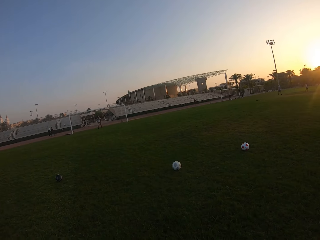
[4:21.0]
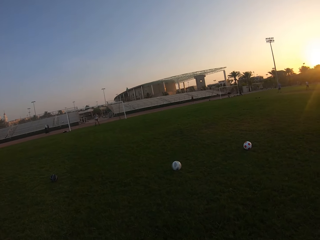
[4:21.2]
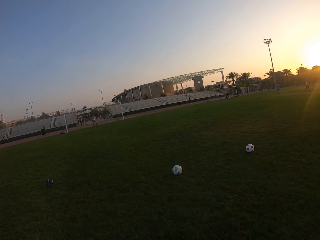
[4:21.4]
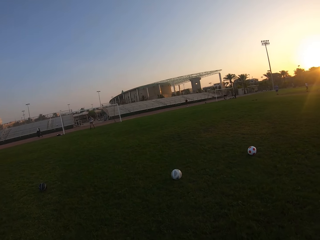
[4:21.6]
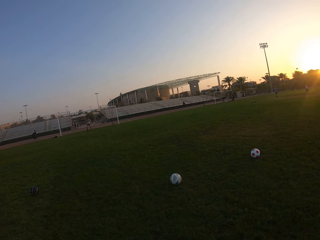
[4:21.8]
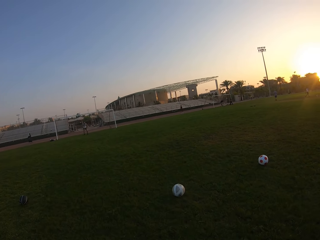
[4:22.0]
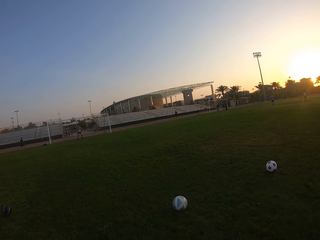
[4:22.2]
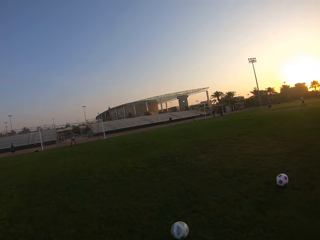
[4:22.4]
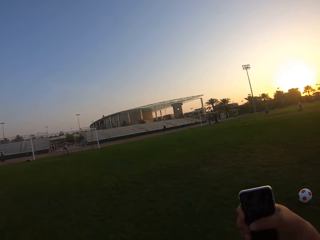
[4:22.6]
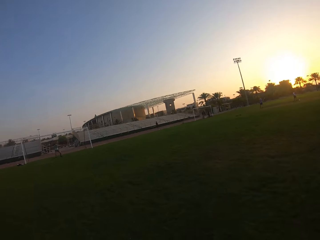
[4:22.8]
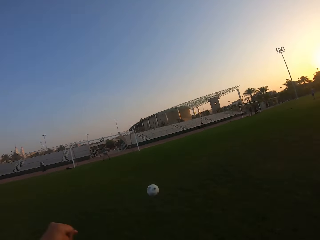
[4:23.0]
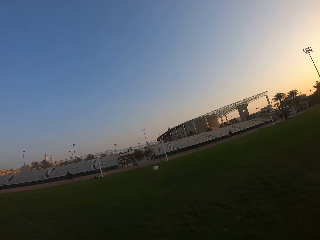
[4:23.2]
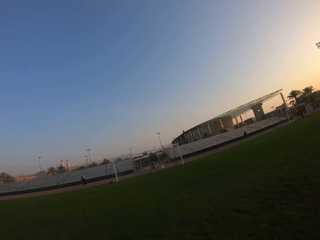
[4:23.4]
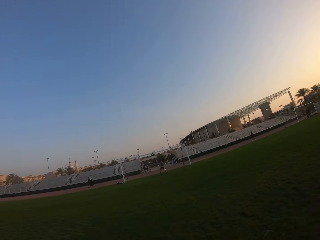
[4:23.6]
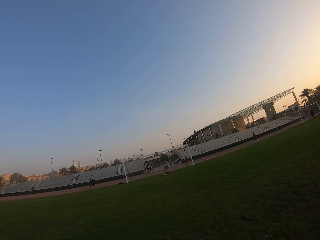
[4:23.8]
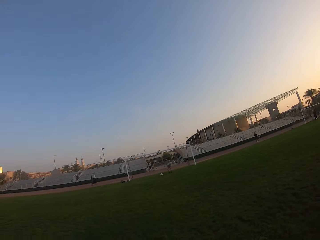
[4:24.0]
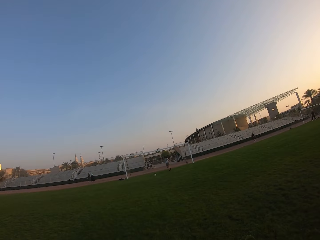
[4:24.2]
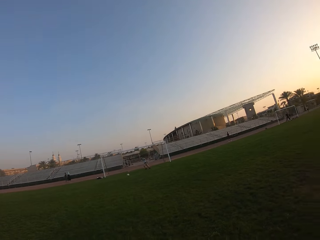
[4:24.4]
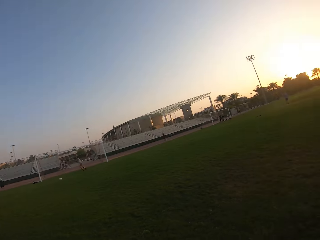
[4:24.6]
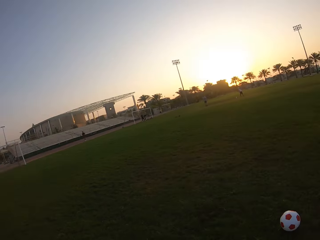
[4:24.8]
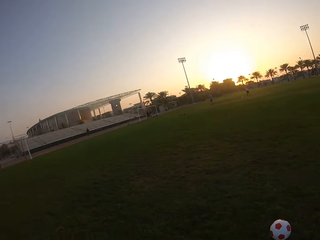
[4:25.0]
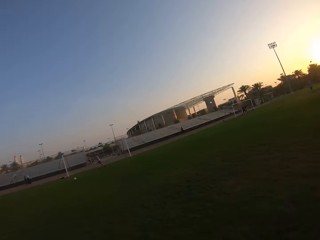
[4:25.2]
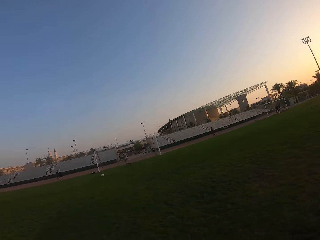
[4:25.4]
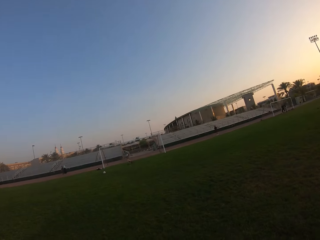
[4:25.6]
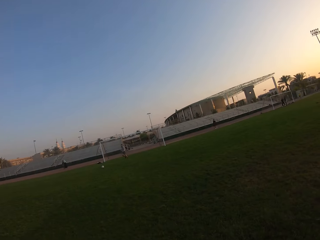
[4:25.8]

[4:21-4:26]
The camera wearer kicks the ball. A man catches the ball.

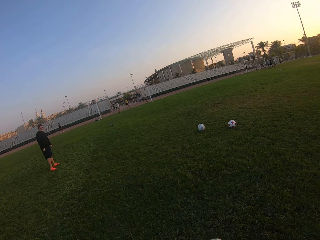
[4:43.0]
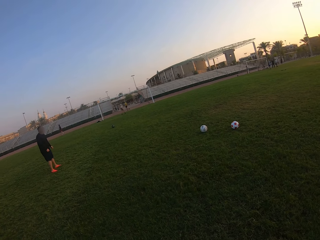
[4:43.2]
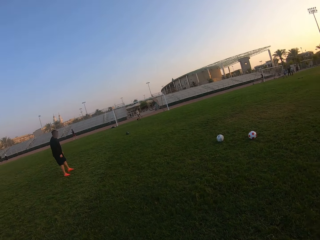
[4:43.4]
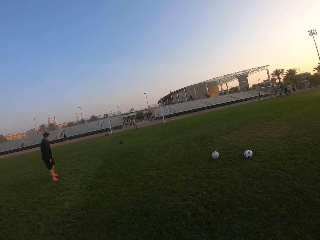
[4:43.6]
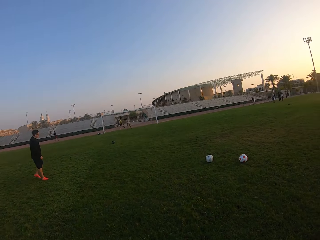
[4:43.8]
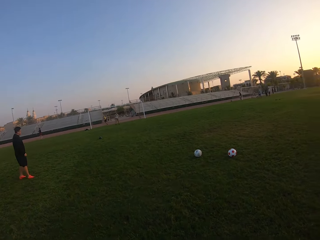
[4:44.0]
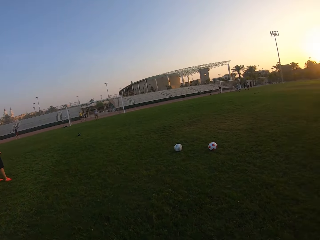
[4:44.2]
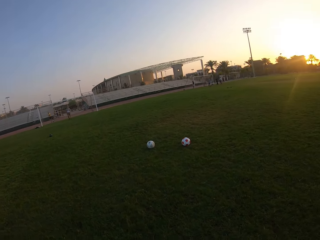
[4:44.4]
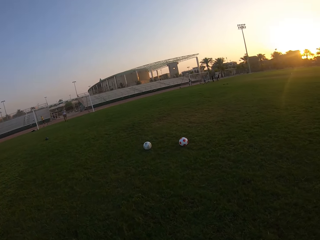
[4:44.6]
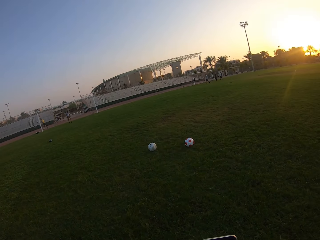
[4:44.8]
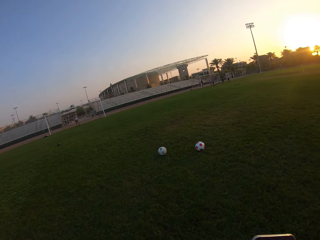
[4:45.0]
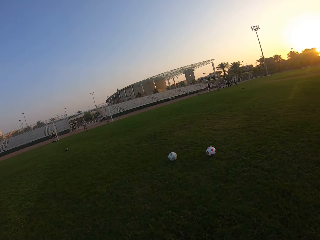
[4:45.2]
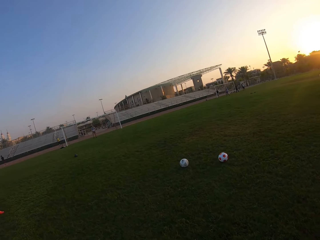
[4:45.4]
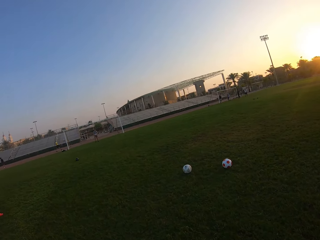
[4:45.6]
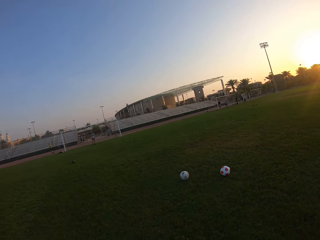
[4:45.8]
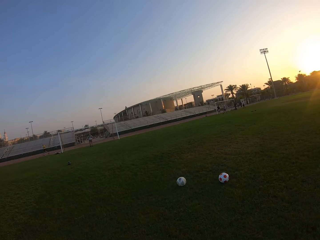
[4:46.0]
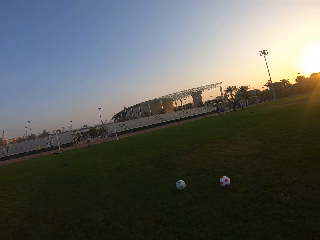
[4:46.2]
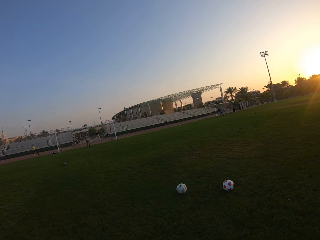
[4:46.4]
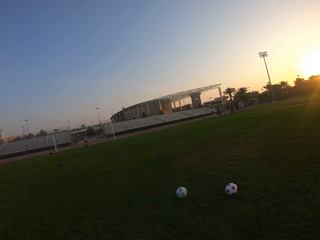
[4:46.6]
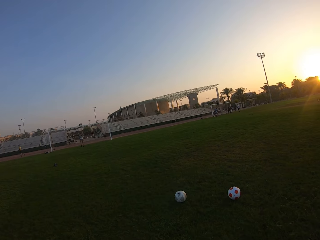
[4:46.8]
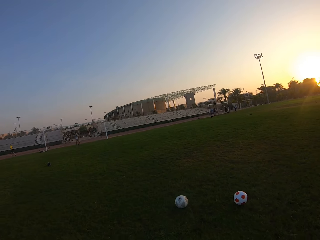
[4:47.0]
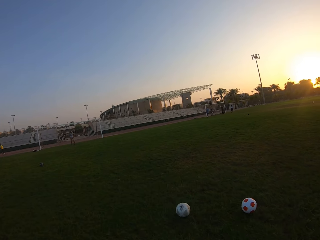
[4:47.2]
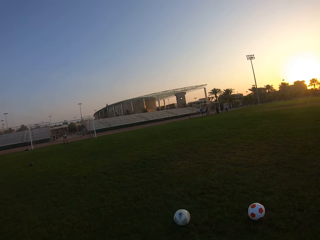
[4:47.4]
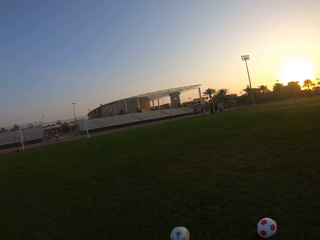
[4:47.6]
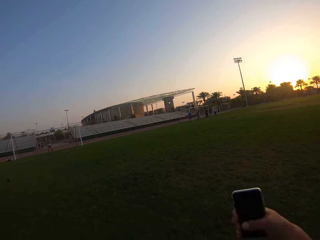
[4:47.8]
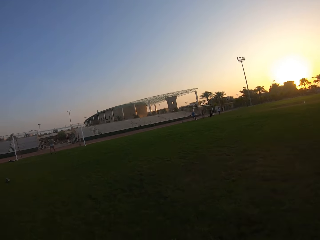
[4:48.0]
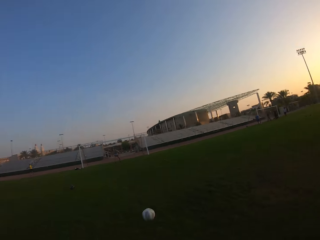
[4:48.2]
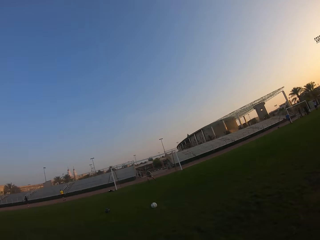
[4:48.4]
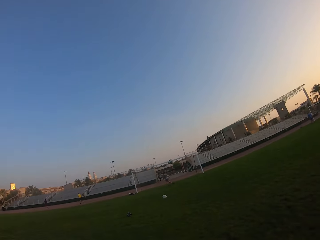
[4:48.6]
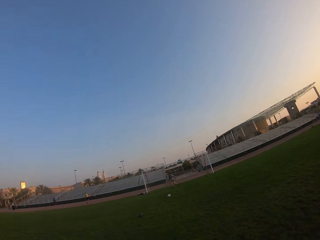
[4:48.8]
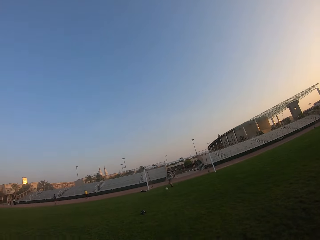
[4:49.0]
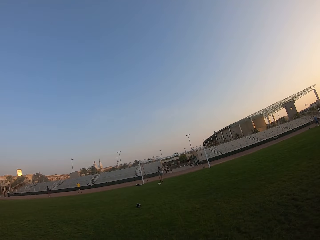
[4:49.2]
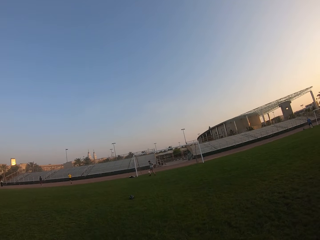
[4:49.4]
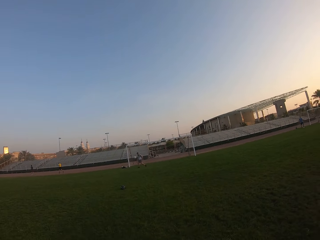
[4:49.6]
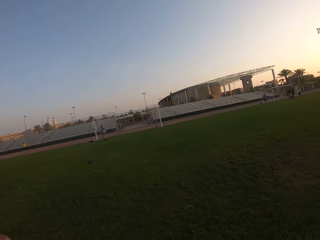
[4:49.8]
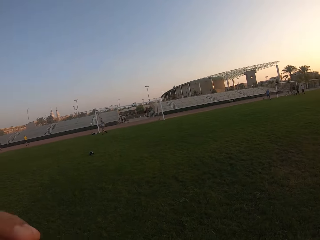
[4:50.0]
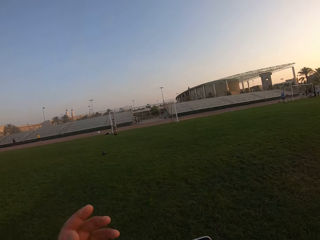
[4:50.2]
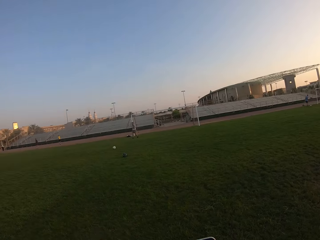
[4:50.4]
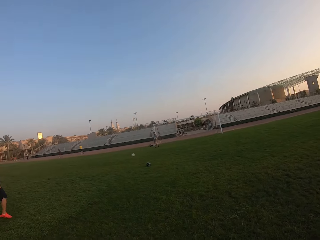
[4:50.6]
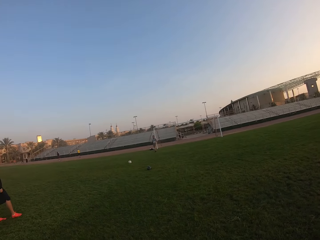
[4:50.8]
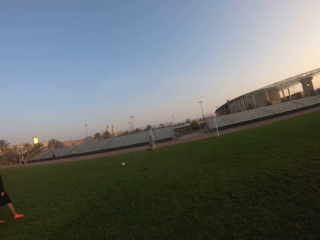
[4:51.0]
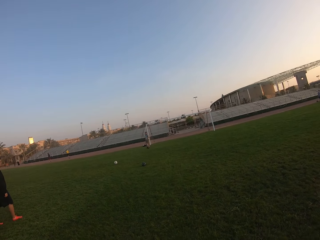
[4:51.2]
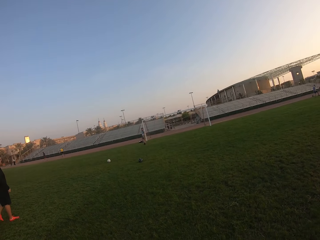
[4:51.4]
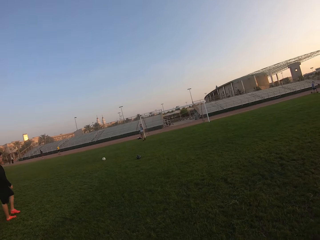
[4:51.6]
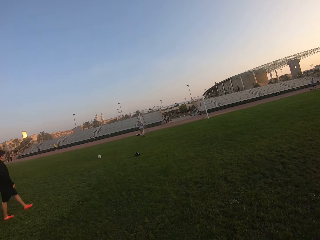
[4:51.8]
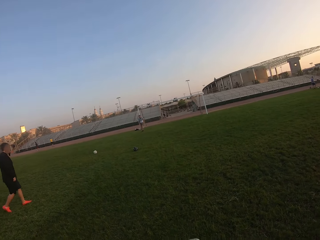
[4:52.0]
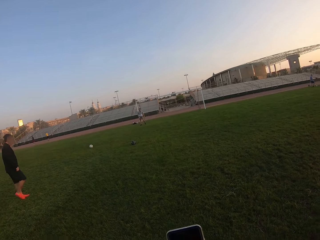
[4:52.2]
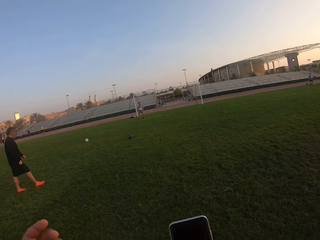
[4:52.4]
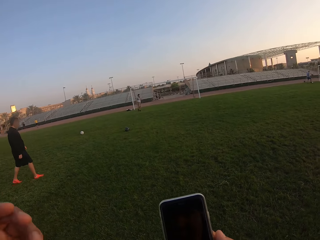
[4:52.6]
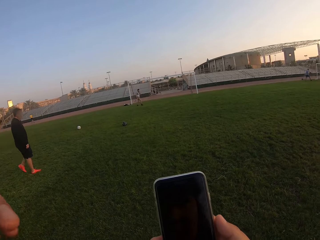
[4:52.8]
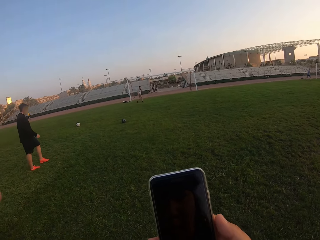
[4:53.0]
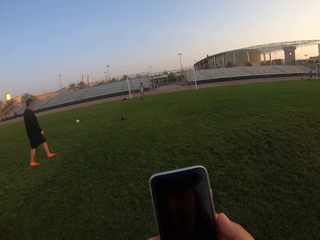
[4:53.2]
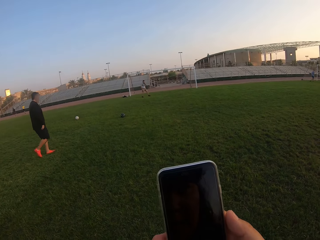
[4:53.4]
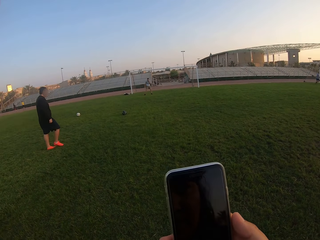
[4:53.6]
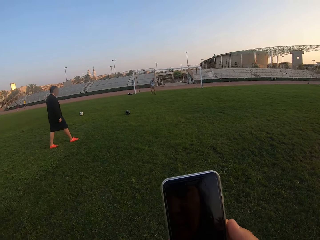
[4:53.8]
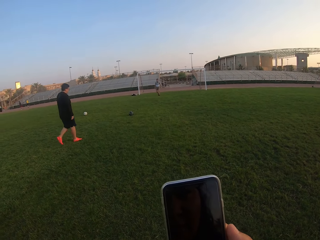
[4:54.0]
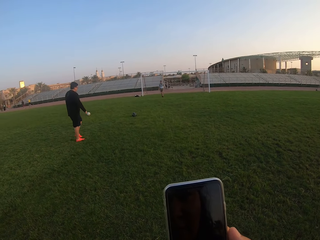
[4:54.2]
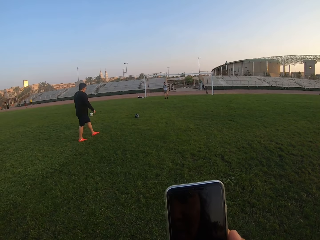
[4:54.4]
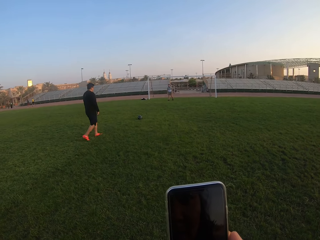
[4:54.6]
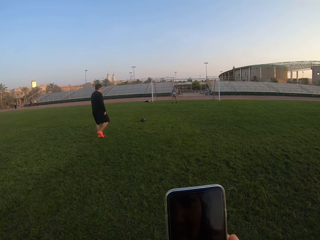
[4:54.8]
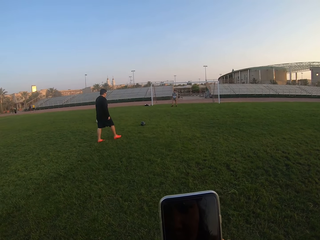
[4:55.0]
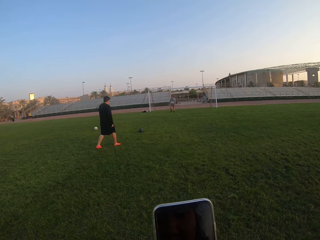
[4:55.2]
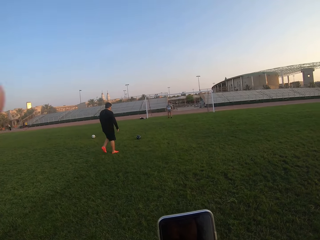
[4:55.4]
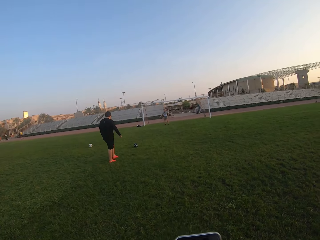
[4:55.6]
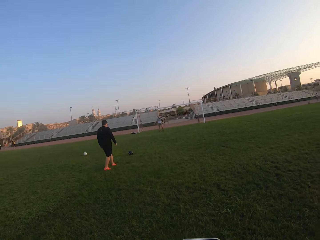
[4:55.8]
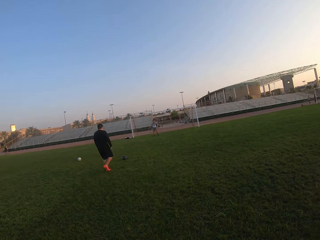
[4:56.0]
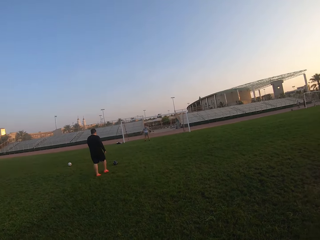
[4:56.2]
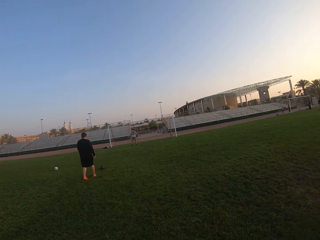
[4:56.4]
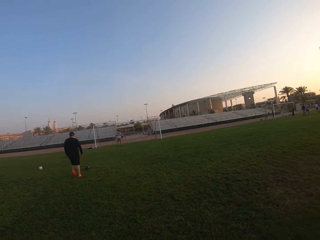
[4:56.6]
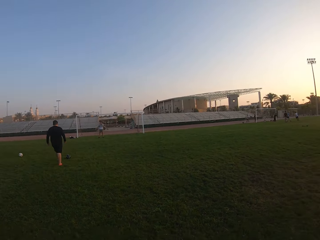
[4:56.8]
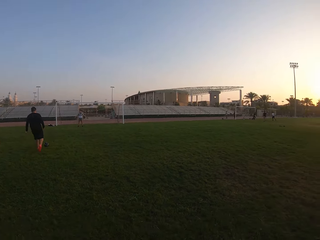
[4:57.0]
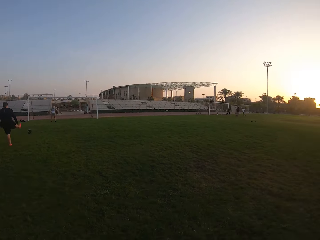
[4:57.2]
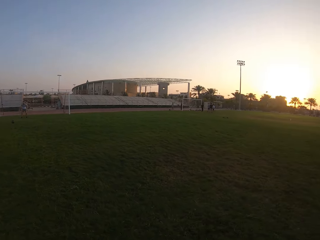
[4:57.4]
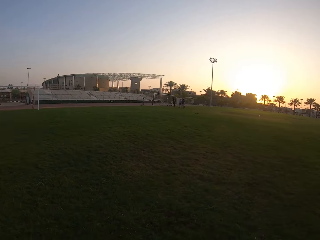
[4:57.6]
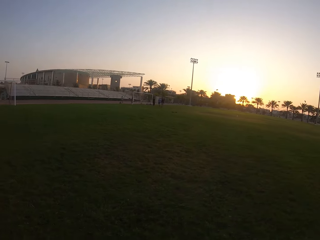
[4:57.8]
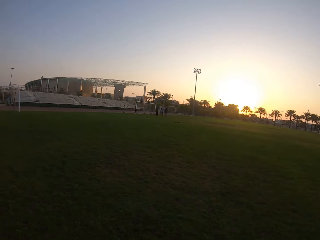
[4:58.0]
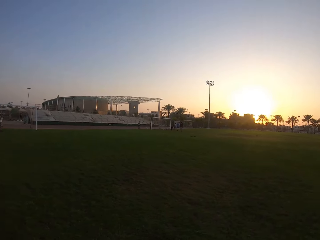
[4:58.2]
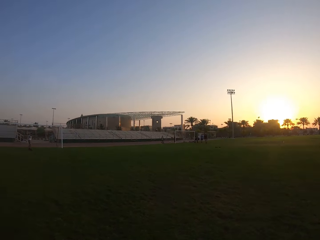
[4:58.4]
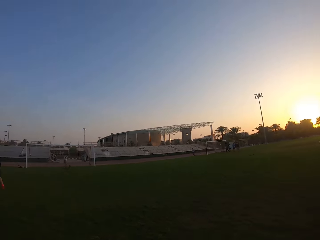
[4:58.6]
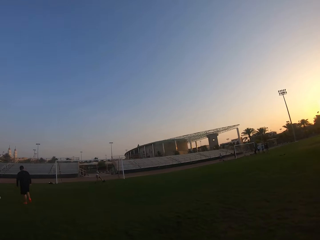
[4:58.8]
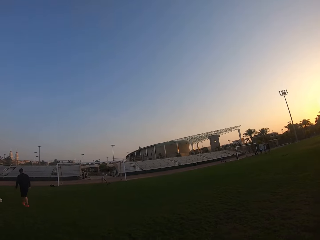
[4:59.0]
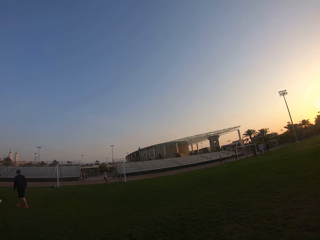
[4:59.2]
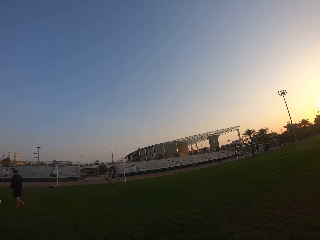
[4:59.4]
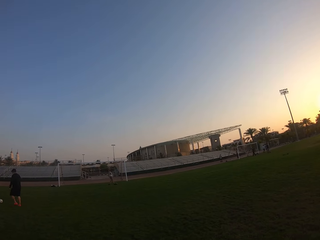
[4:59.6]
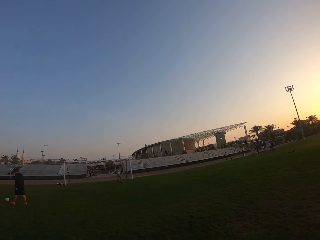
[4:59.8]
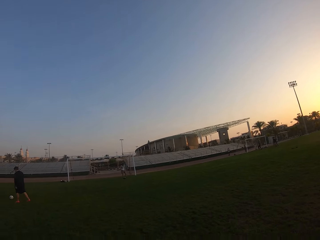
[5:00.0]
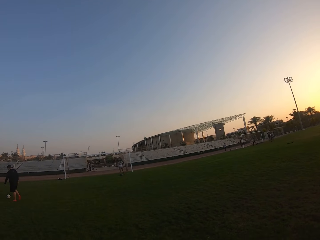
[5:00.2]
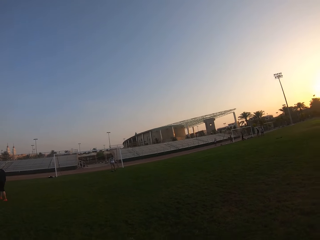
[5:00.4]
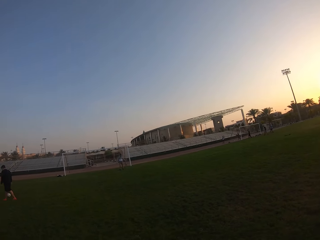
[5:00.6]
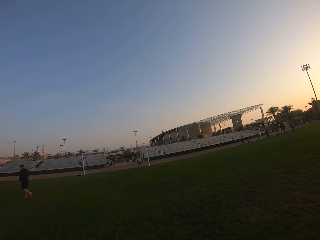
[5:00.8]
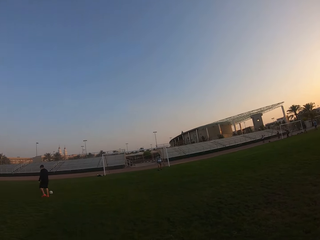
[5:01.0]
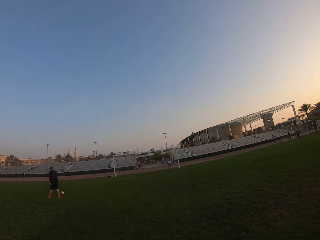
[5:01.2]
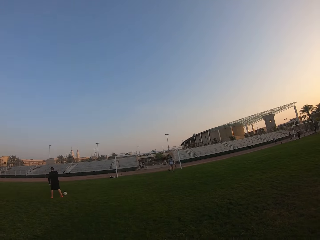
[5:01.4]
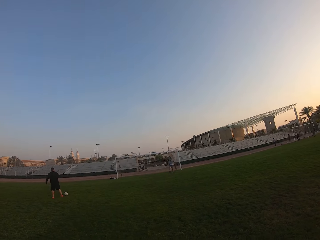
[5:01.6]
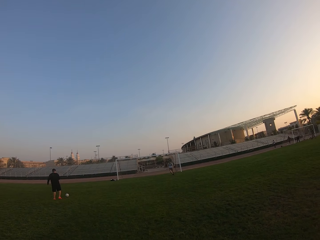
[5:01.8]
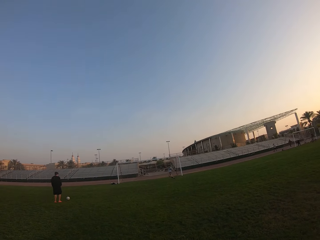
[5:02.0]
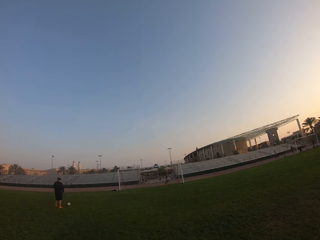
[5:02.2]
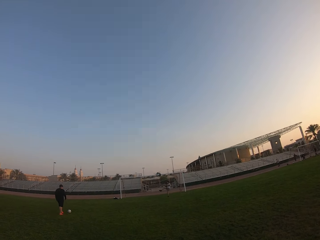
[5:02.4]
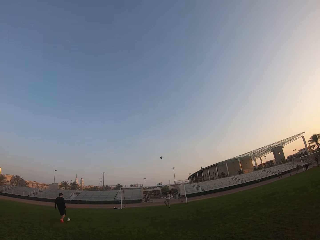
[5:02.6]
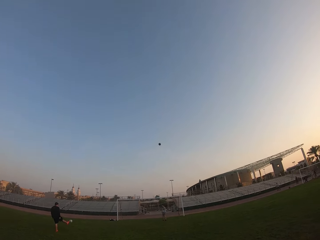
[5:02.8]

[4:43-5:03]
A person is kicking the ball. The camera wearer moves around the field. They are rotating the camera around the field. They kick the ball. A man kicks the ball back. Another man moves around. The camera wearer looks at himself on the phone screen. The other man kicks the ball. The camera wearer looks around. The other man kicks the ball.
